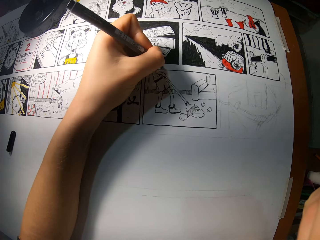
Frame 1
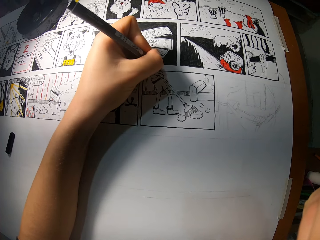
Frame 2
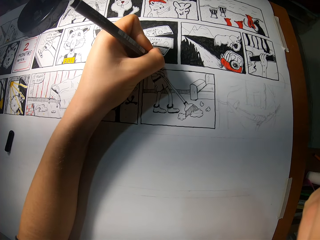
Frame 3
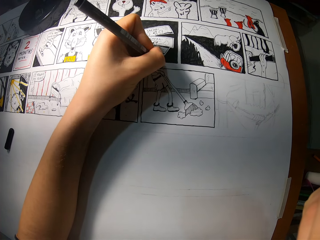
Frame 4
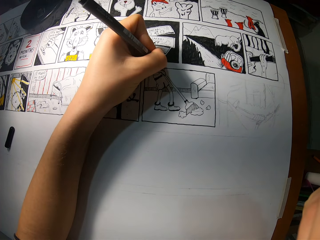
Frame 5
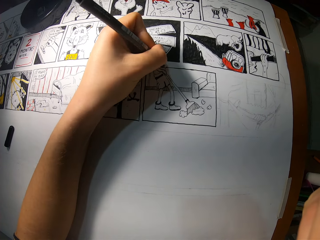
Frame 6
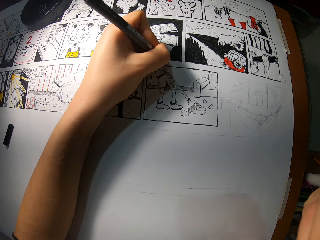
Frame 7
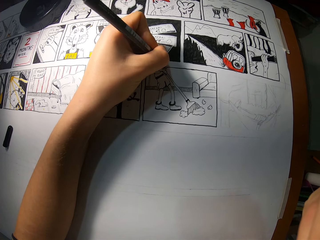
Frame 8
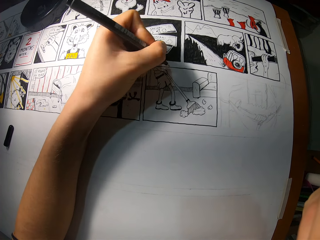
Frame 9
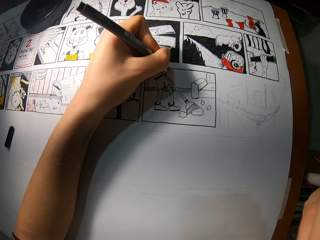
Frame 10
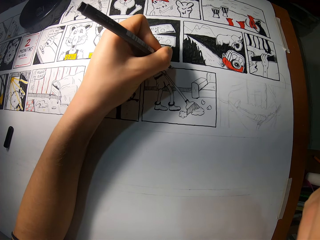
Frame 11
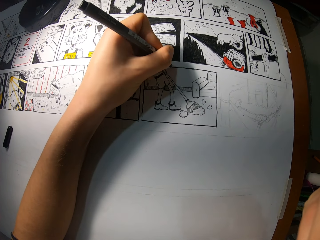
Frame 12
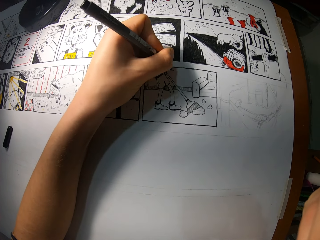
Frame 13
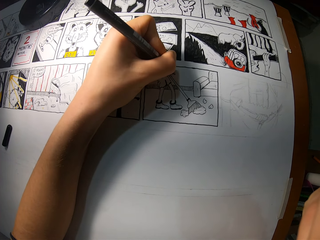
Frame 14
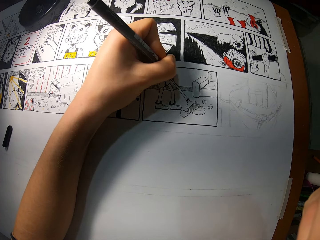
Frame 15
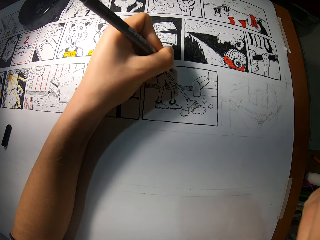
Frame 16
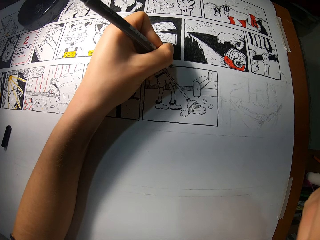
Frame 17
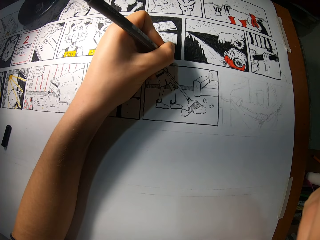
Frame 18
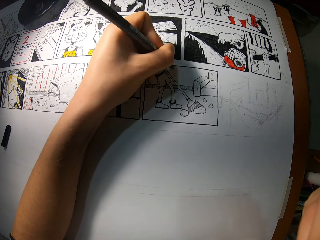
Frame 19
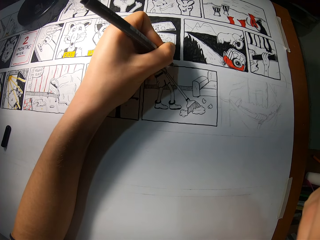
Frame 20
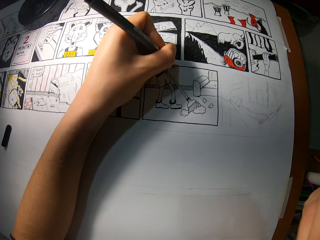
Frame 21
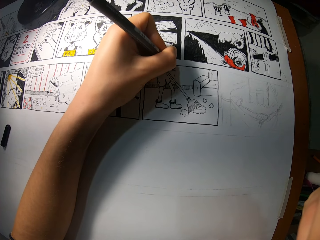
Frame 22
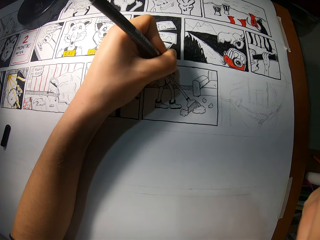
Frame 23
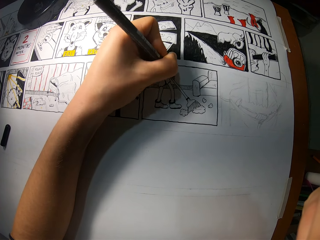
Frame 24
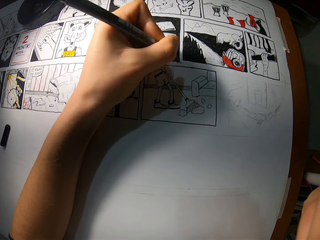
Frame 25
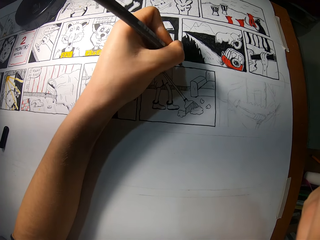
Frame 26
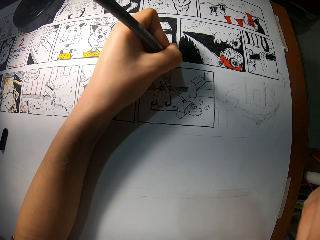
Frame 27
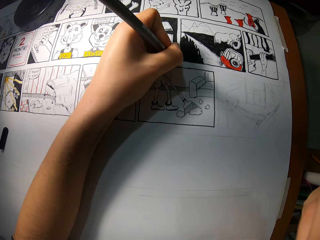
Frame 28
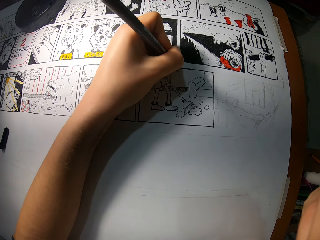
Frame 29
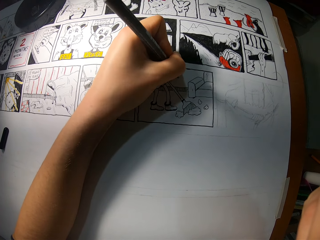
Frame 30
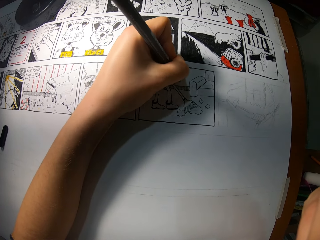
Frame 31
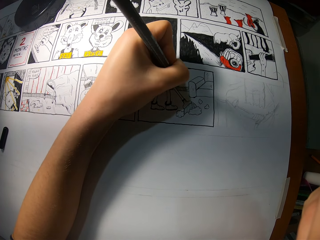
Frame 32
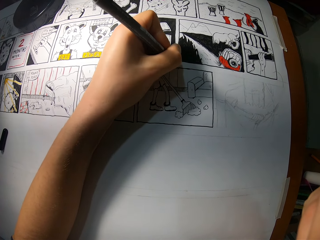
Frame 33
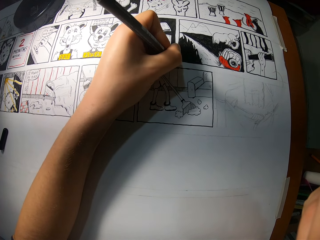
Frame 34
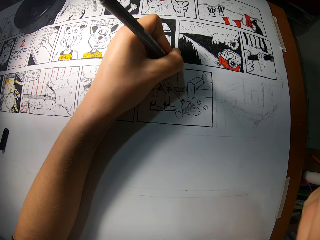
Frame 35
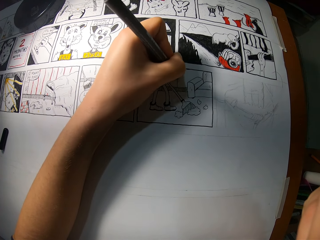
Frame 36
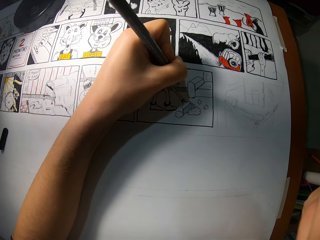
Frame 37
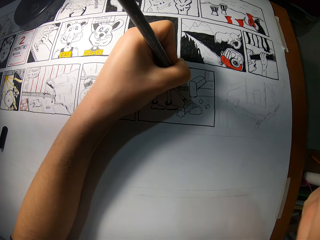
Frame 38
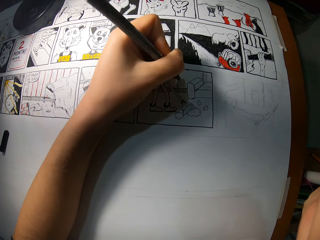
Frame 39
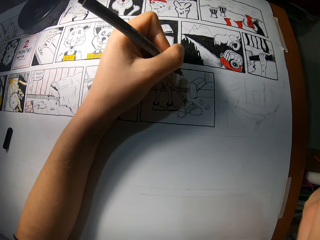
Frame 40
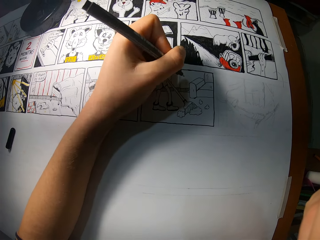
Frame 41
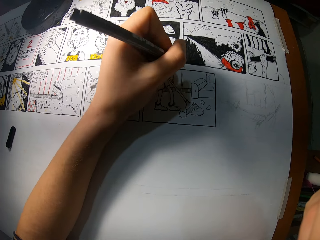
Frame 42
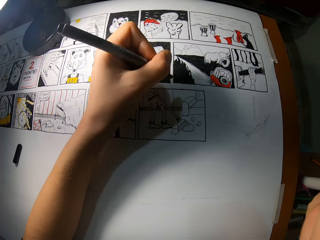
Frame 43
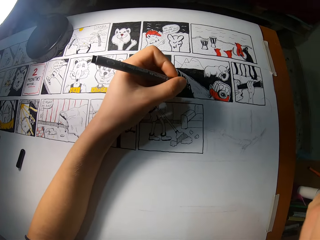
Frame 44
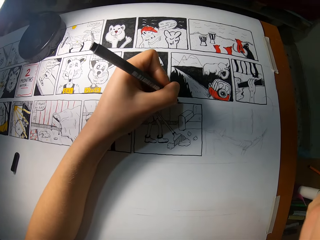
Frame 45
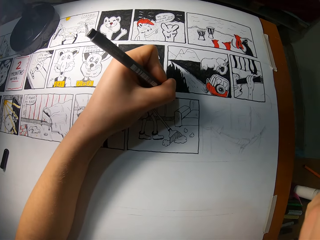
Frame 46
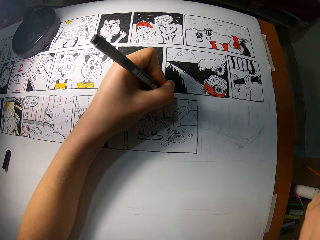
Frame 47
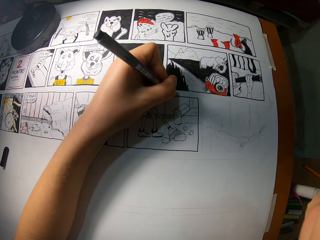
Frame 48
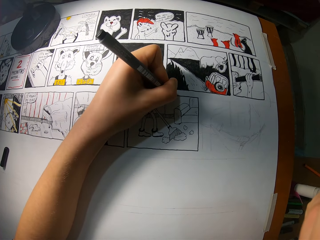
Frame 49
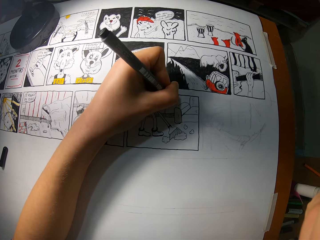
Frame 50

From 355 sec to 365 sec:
The camera wearer draws on the paper on the table with the color pen in his left hand.

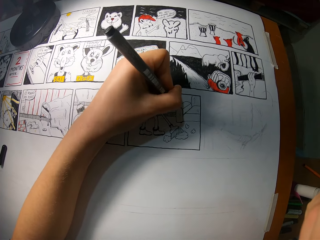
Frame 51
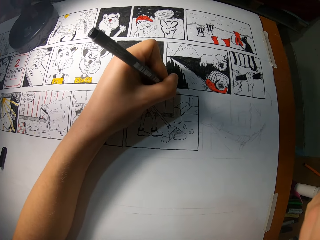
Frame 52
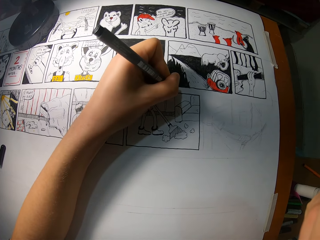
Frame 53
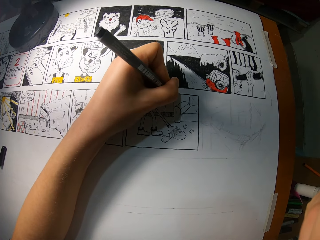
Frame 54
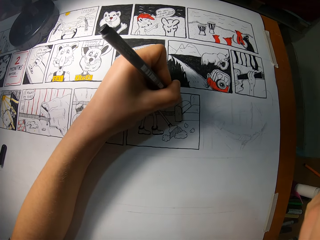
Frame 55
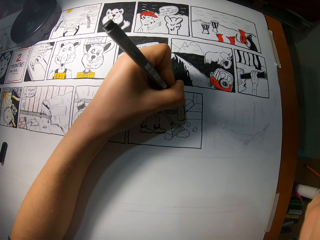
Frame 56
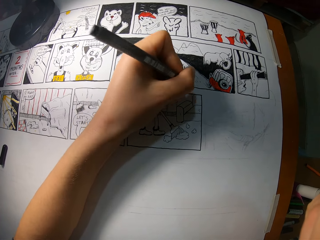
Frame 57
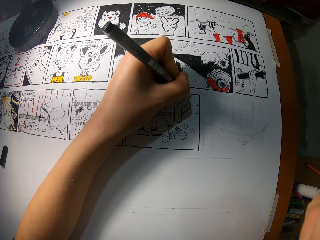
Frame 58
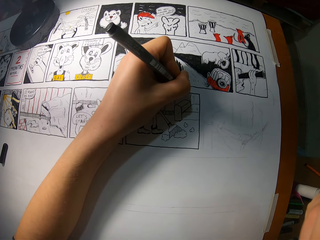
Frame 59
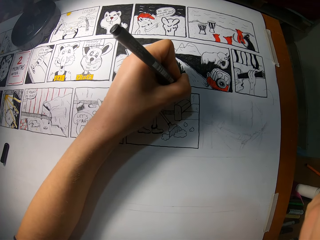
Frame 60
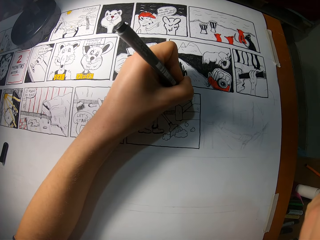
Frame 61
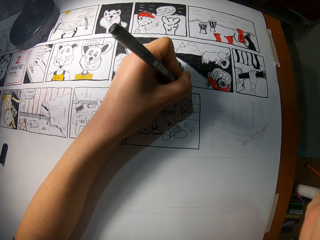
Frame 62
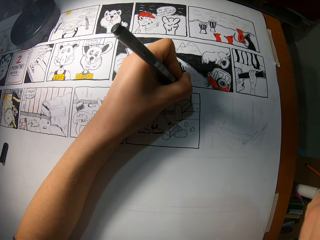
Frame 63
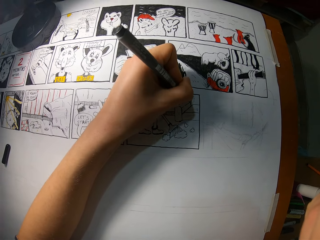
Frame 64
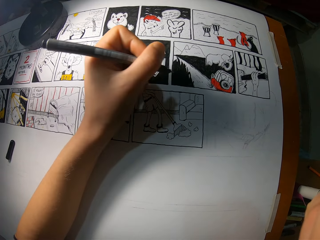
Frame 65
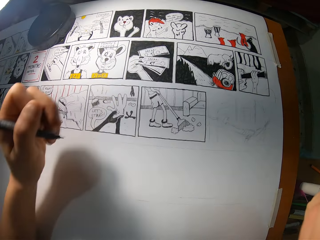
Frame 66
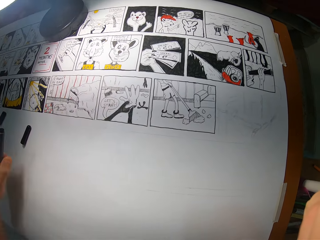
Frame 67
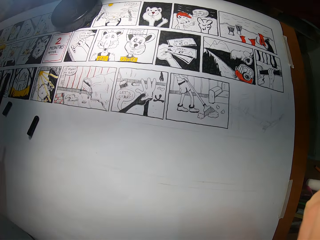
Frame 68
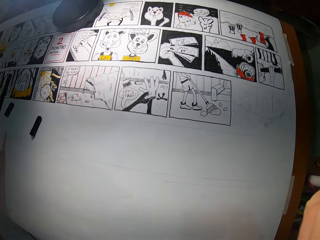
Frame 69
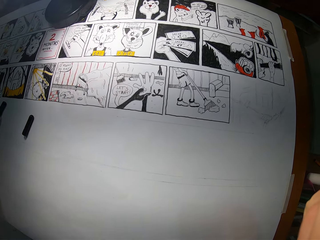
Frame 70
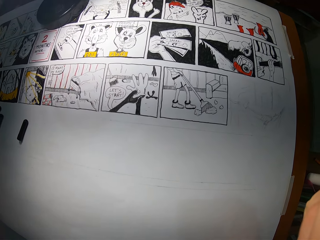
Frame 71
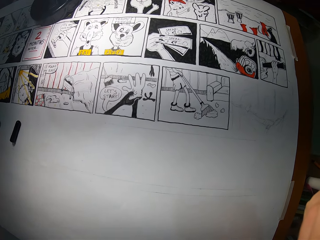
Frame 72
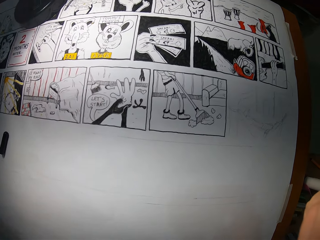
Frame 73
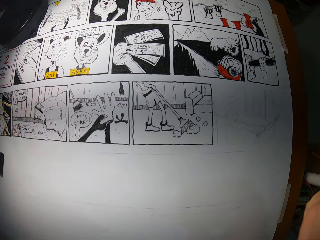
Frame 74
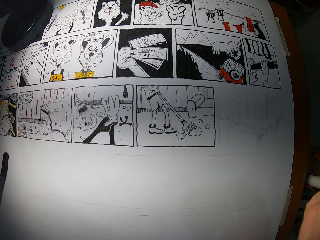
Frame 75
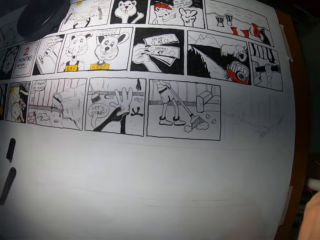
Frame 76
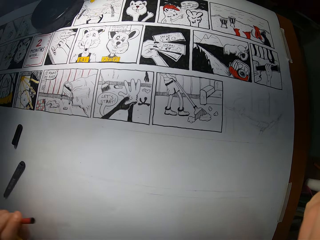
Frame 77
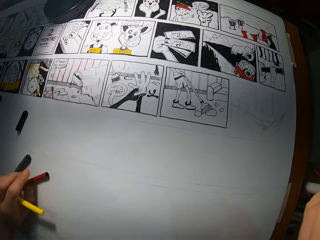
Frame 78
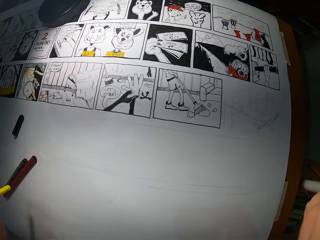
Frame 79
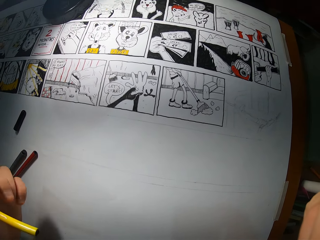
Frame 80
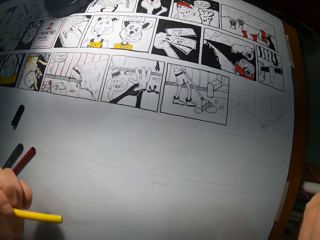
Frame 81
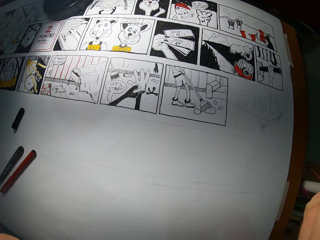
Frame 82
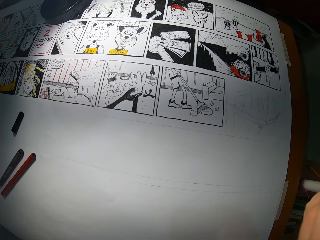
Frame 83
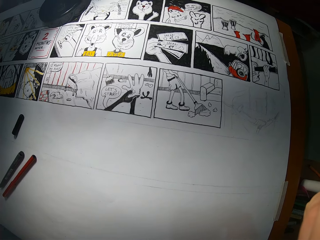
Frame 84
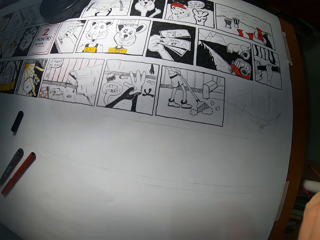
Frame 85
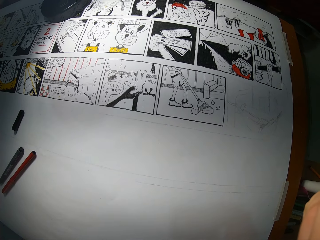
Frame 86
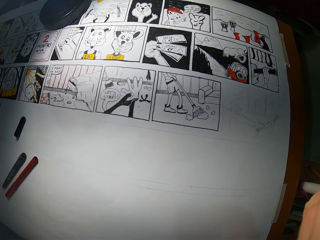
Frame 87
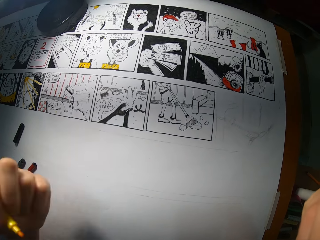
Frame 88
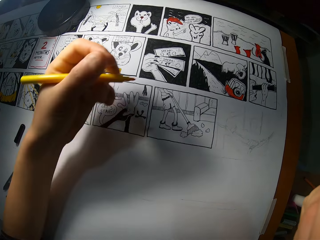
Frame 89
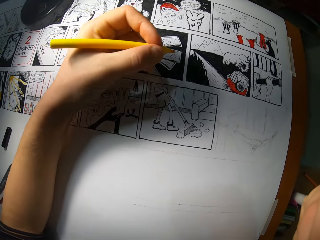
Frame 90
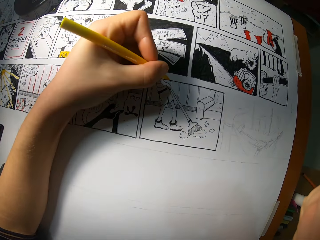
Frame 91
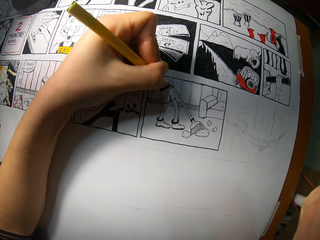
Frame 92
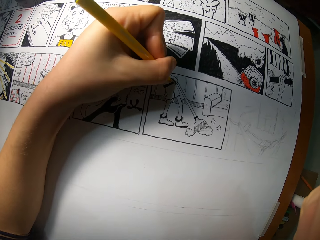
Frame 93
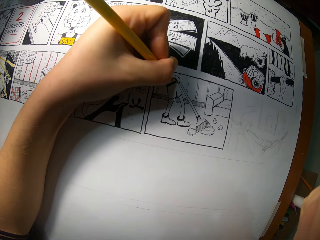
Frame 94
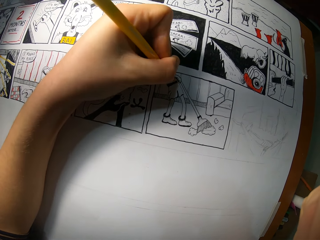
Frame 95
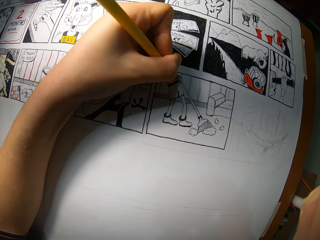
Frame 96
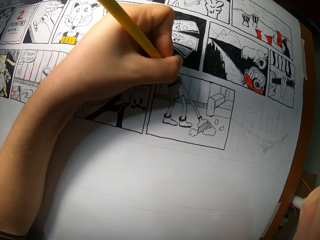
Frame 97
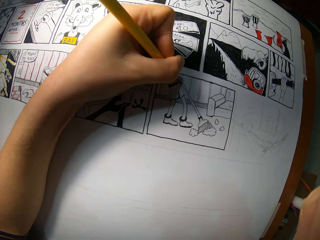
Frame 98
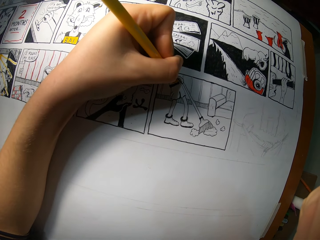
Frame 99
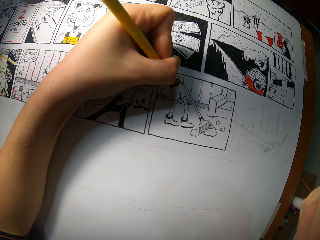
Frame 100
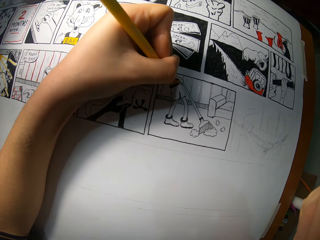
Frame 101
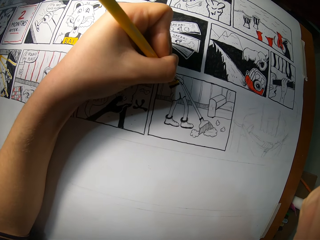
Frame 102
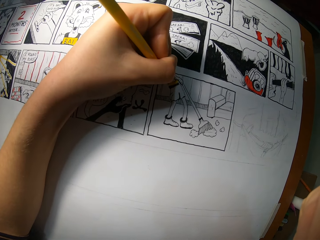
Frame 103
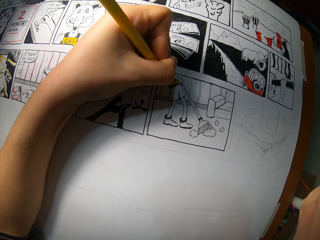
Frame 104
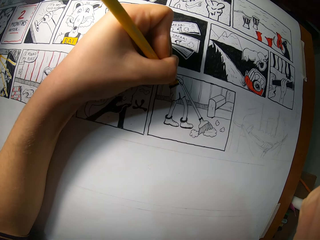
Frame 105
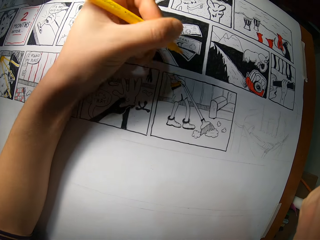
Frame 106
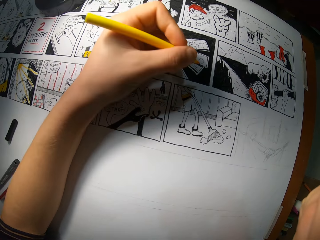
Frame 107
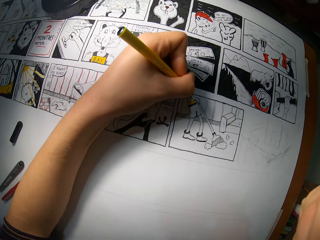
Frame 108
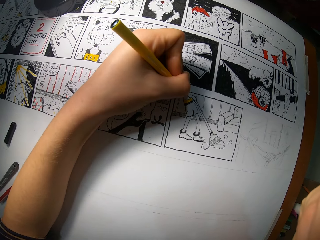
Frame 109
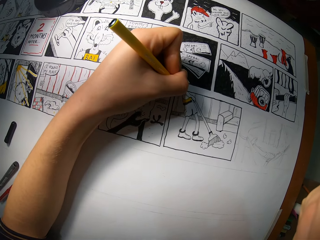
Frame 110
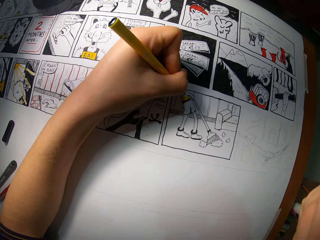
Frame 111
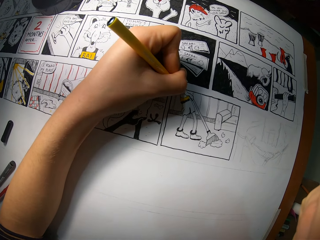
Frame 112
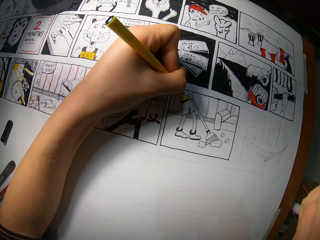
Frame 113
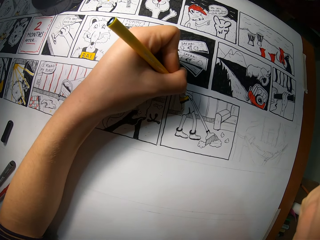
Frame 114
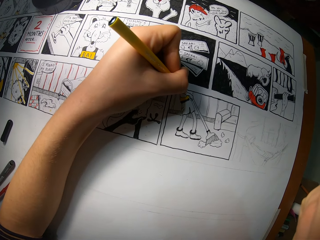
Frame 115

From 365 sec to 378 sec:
The camera wearer lifts up the hand. He picks up a color marker on the table with his left hand. He drops the color marker on the table with his left hand. He draws on the paper on the table with the color marker in his left hand.
